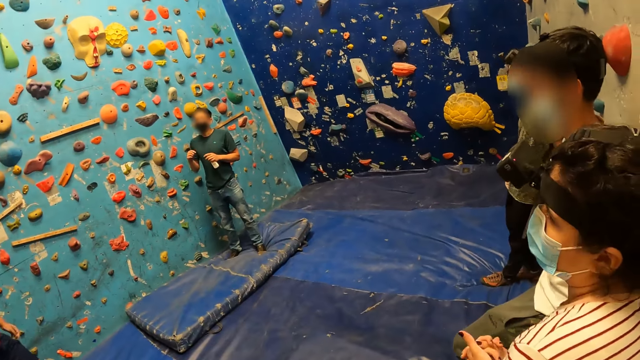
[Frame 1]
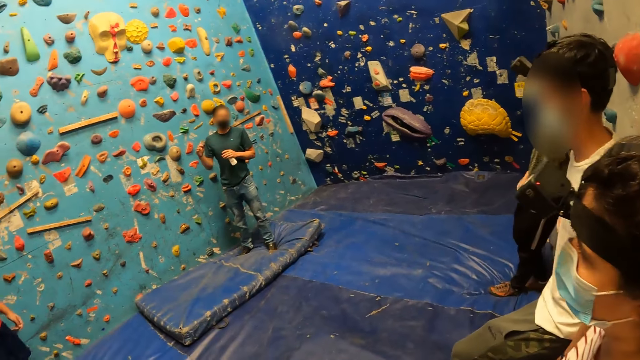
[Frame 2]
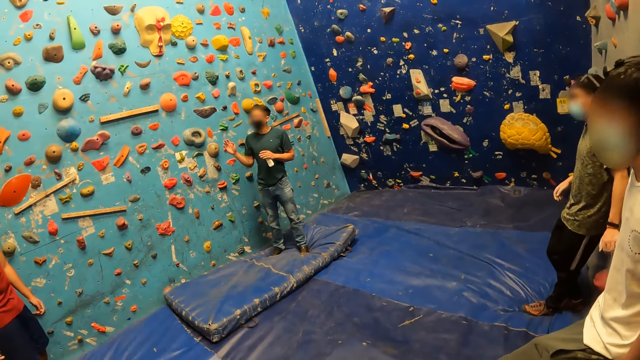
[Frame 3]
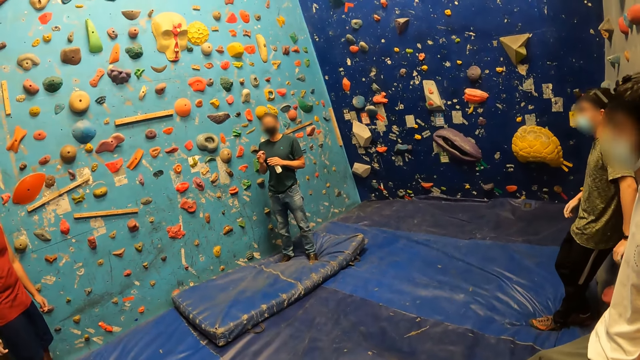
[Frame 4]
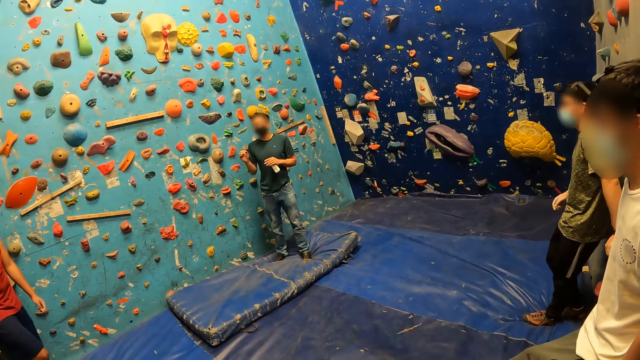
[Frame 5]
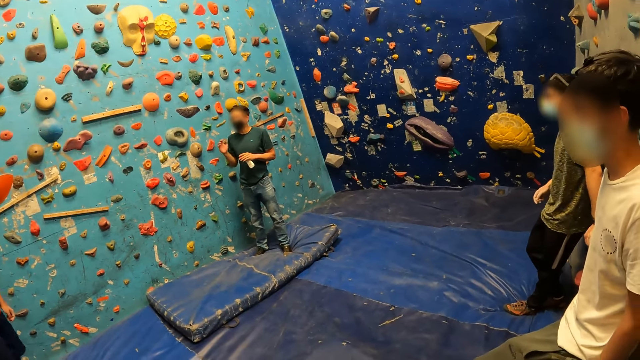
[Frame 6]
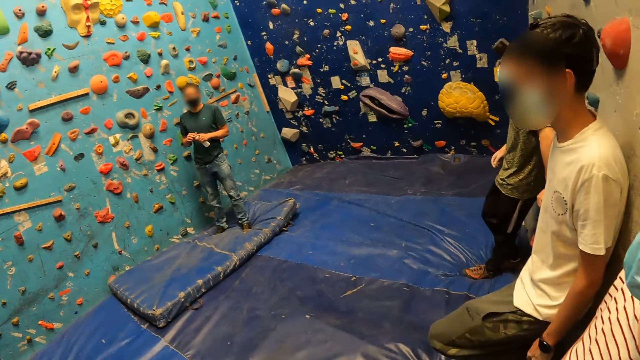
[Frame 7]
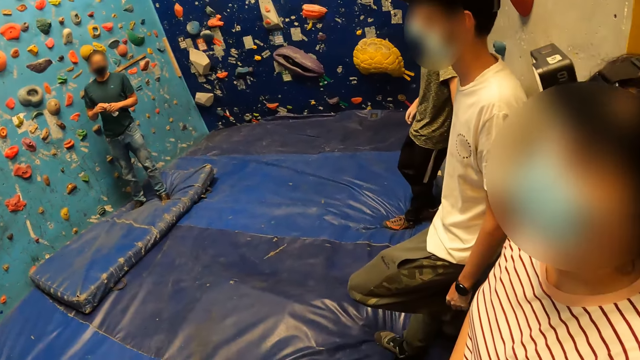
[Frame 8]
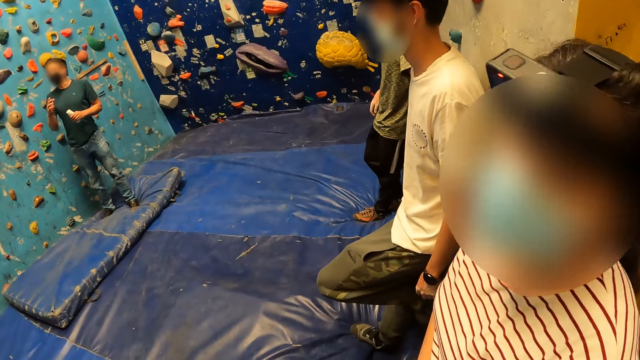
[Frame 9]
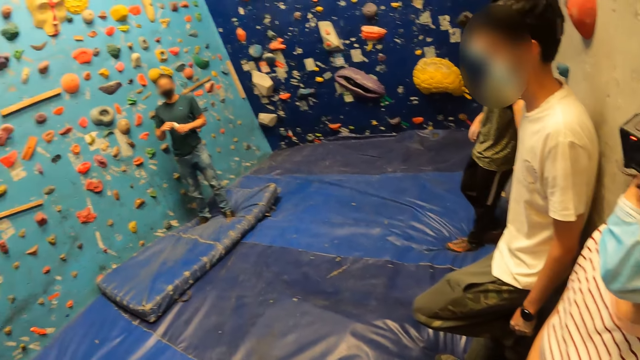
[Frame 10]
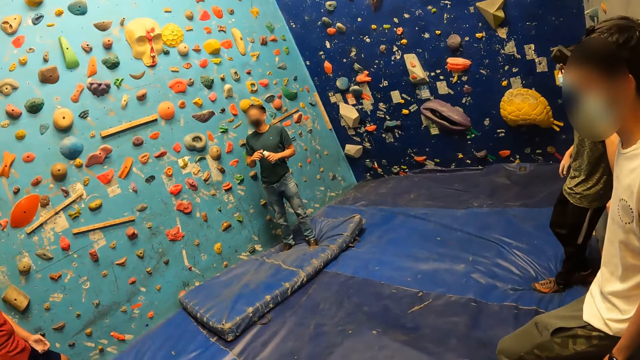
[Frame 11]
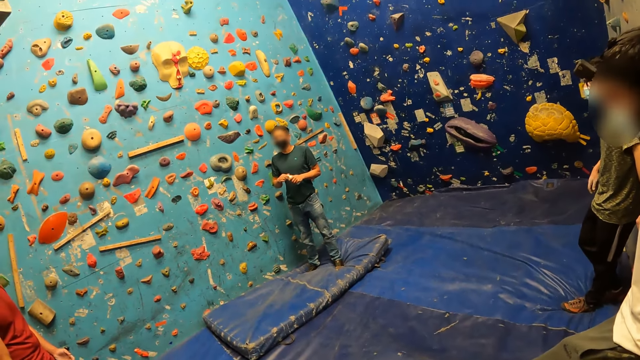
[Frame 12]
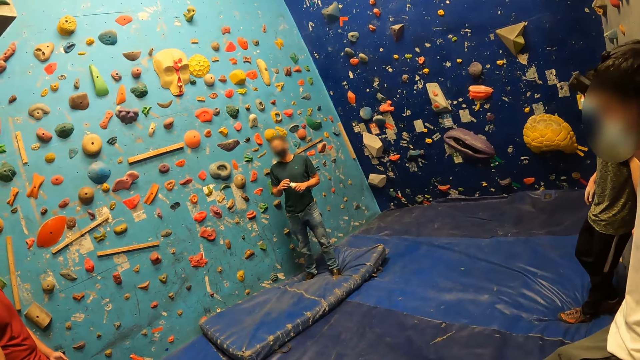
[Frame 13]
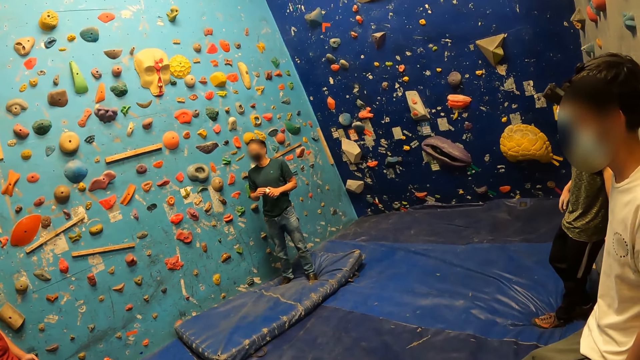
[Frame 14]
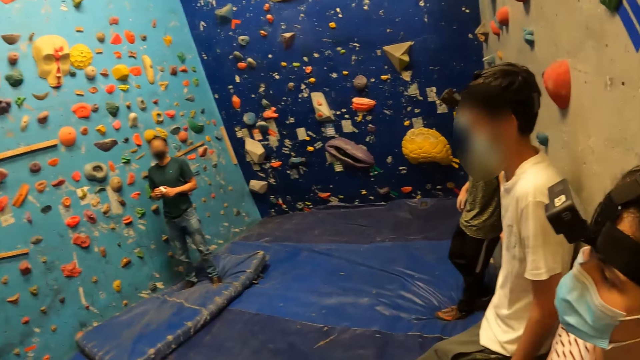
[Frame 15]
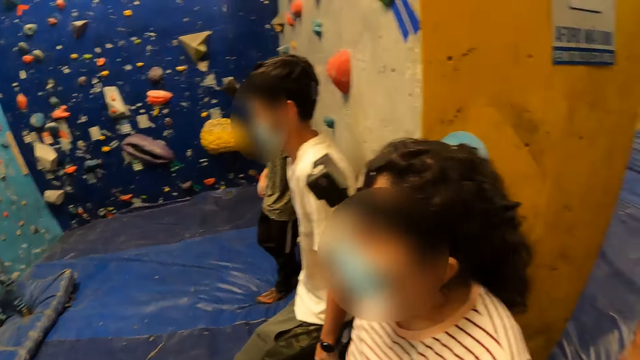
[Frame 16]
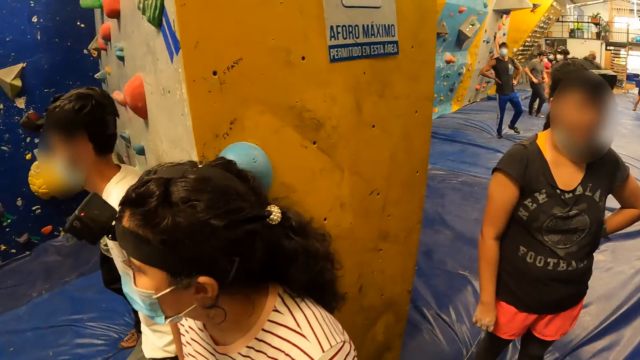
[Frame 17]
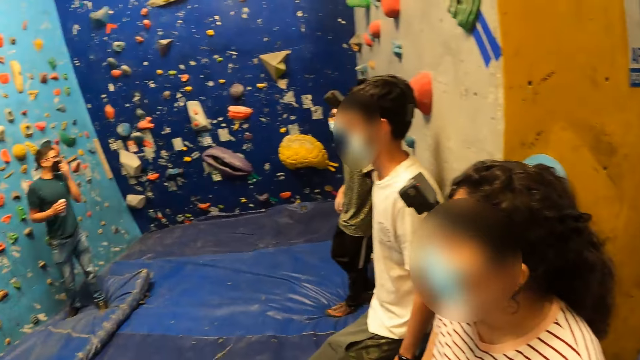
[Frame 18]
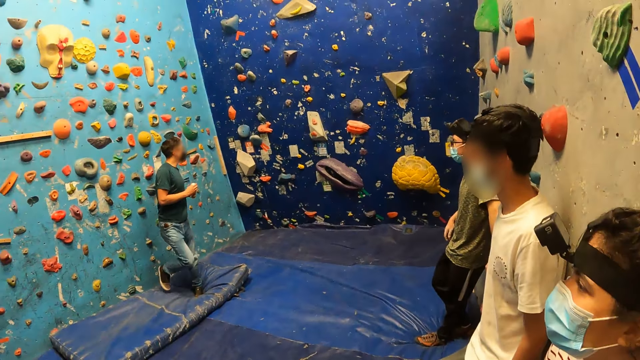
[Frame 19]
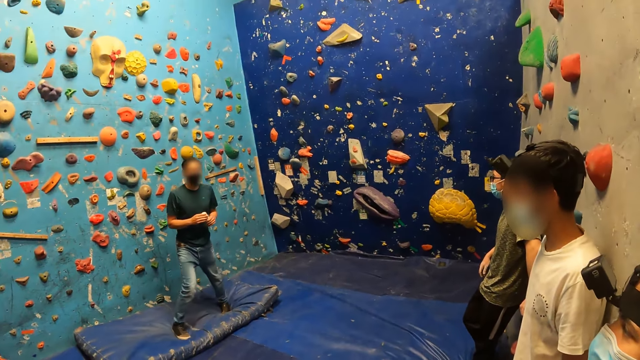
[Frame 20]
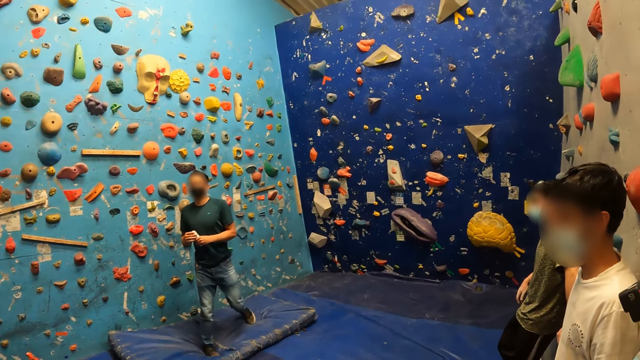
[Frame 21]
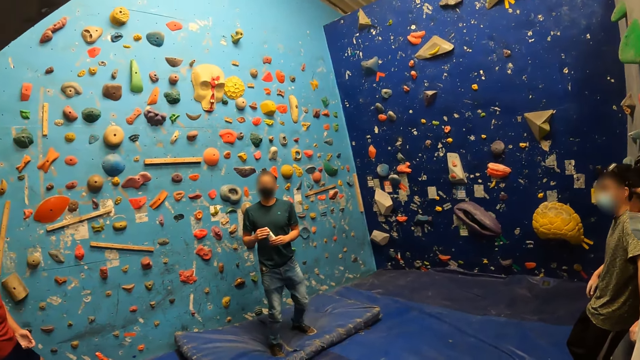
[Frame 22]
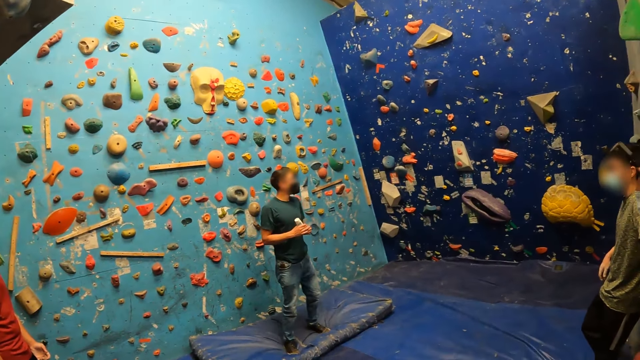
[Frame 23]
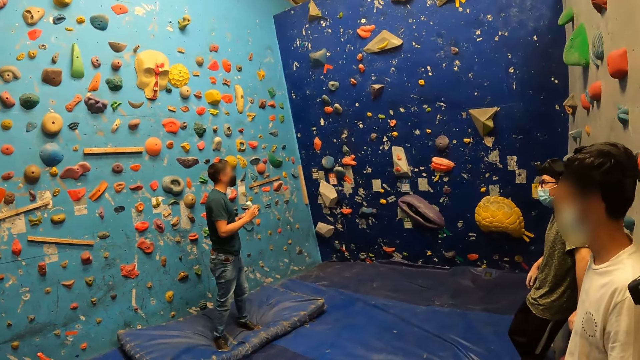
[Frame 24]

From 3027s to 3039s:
The woman converses with the camera wearer. The man passes the bottle of hand sanitizer from his left hand to his right hand.

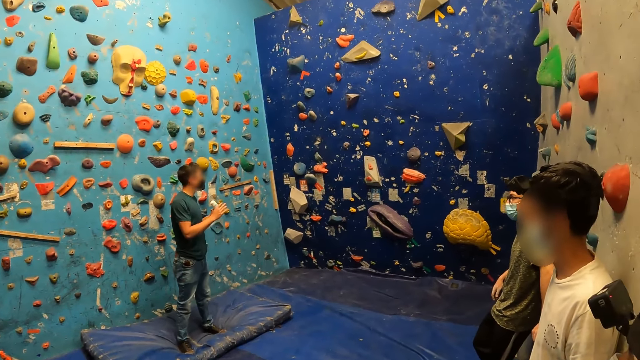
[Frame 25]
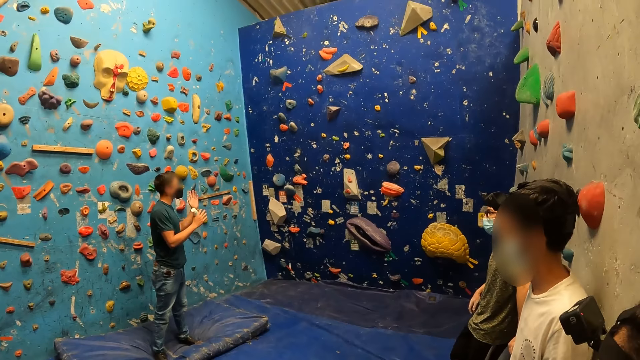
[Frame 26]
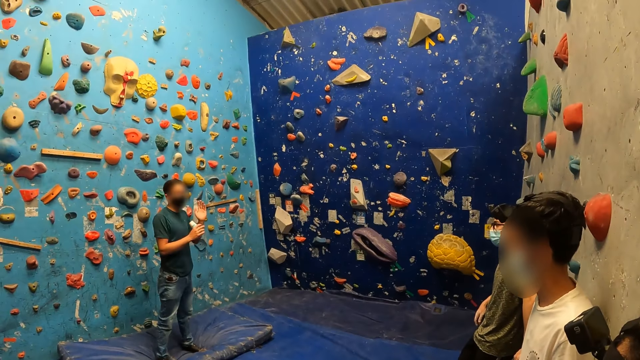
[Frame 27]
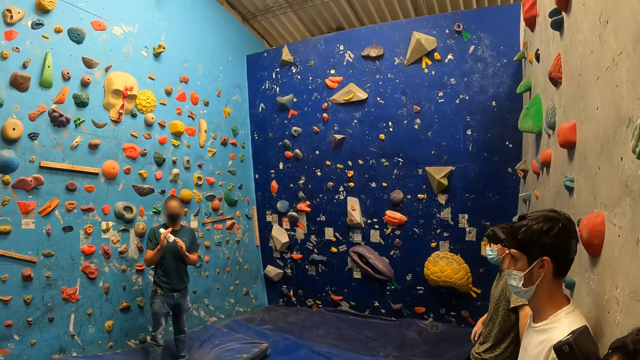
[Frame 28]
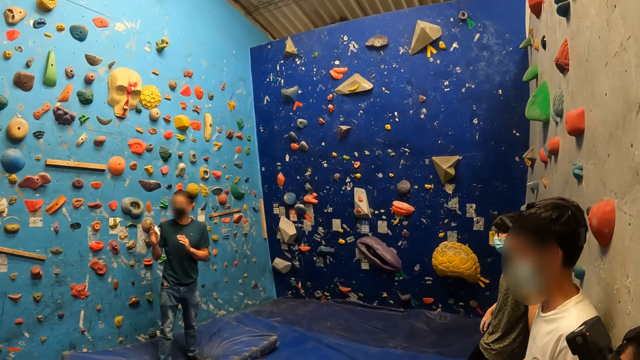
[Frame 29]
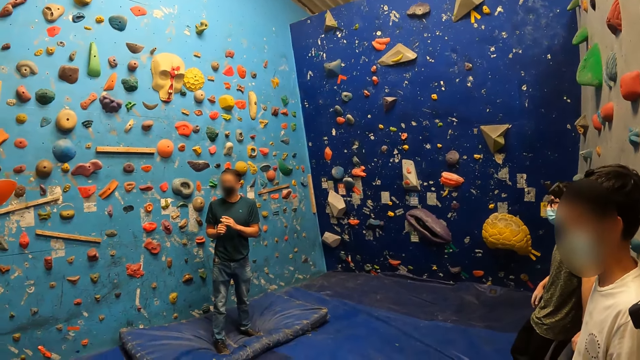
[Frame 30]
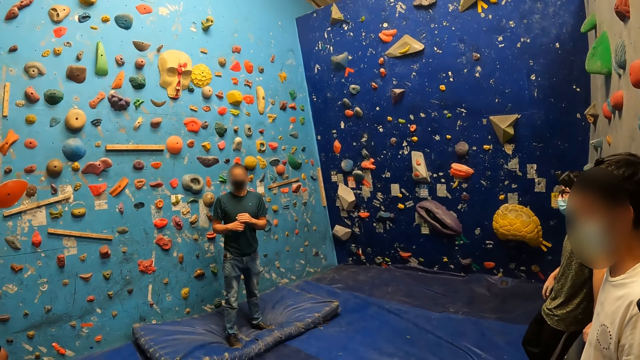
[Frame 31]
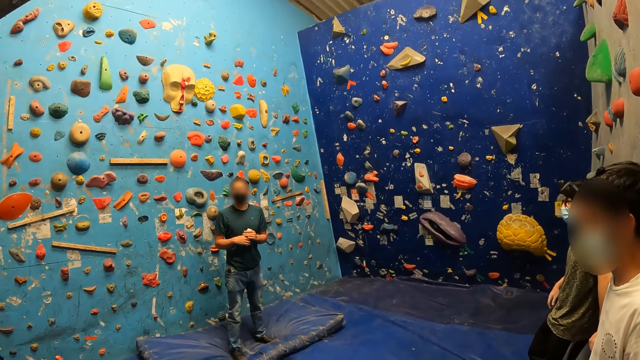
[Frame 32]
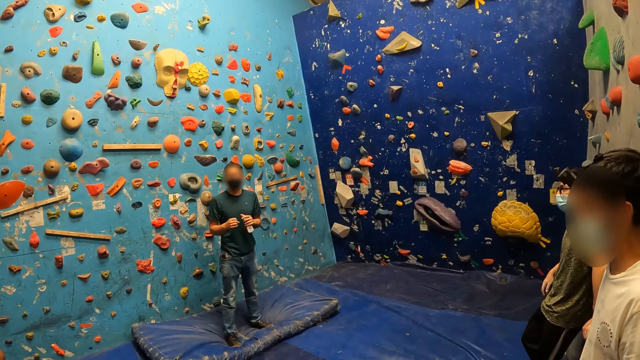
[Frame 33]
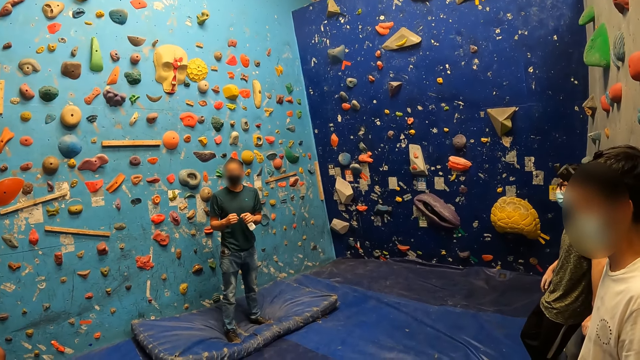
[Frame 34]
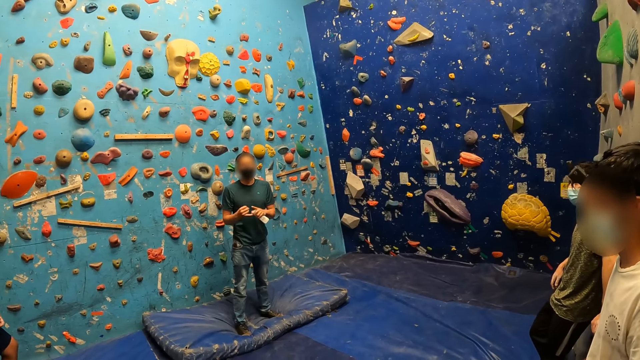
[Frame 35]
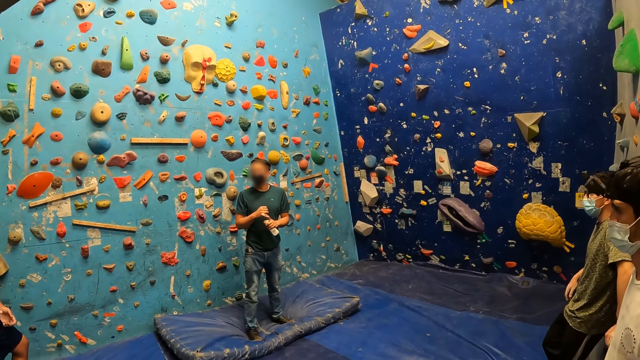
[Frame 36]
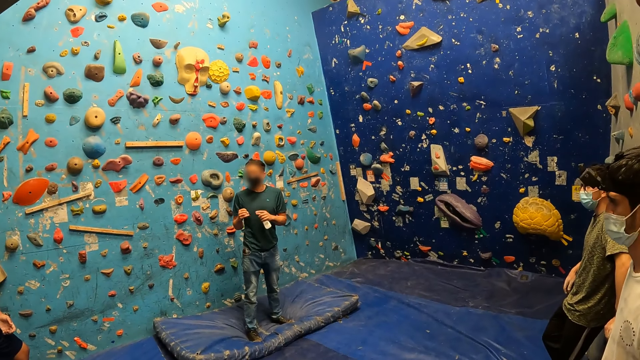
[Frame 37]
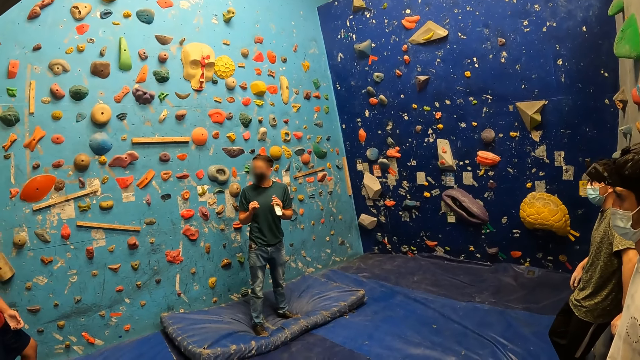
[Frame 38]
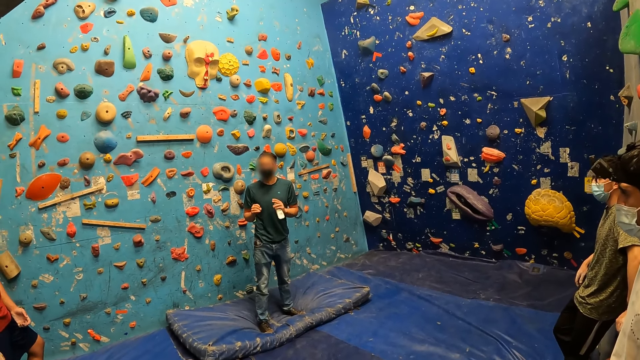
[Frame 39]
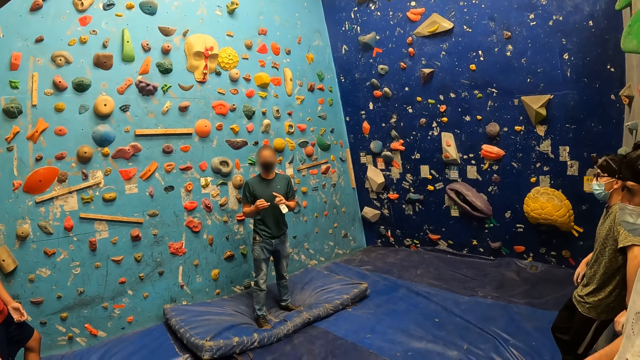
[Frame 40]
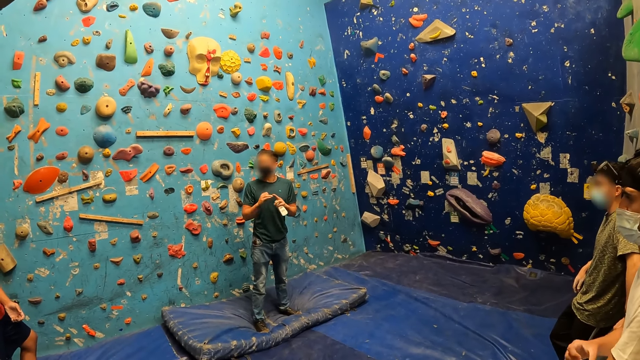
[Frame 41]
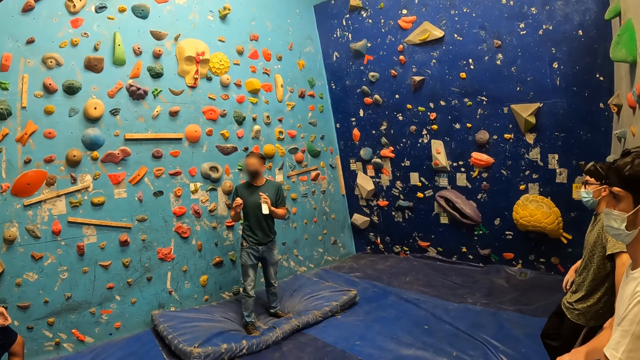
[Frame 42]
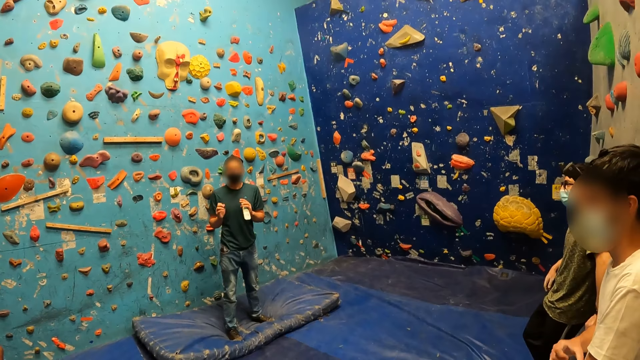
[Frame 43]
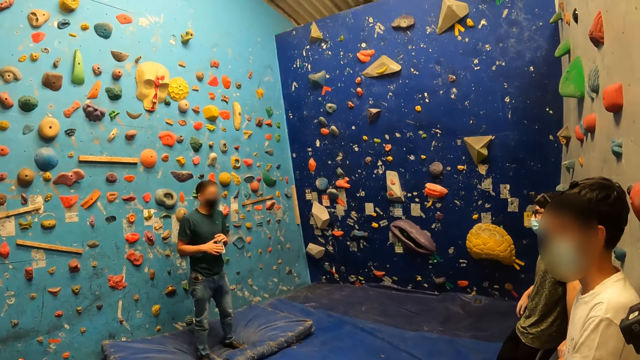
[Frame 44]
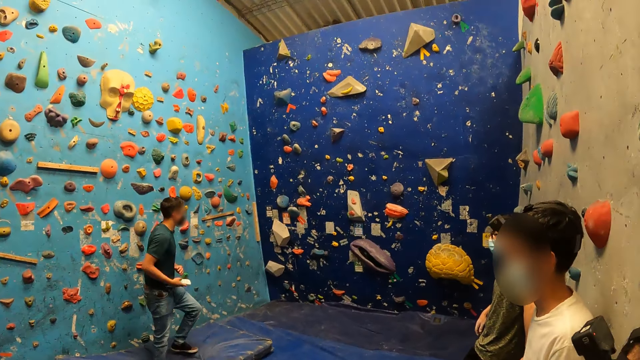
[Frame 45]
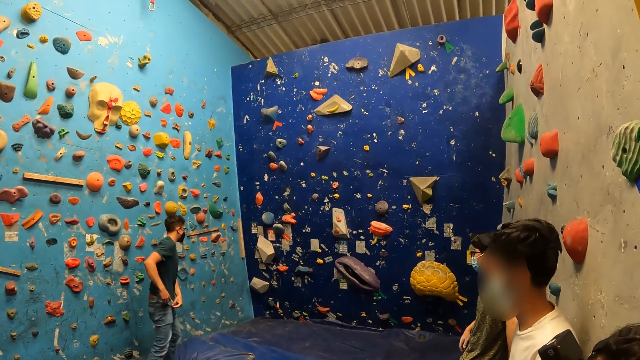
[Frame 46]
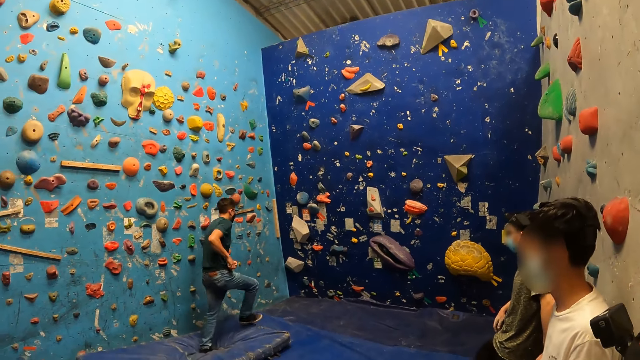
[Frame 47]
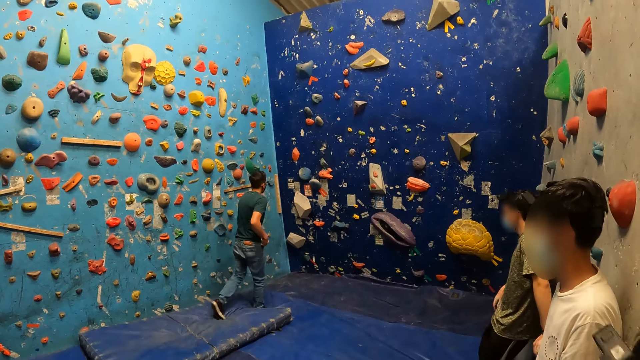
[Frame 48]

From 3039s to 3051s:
The man passes the bottle of hand sanitizer from his right hand to his left hand. He passes the bottle of hand sanitizer from his left hand to his right hand. He puts the bottle of hand sanitizer in his right hand in his trouser pocket.
